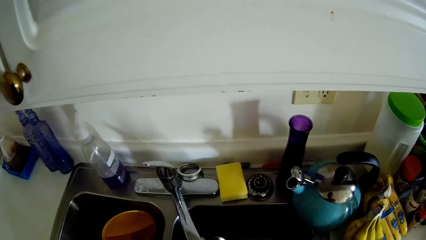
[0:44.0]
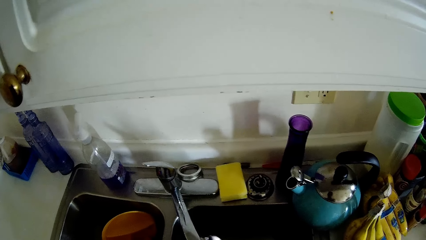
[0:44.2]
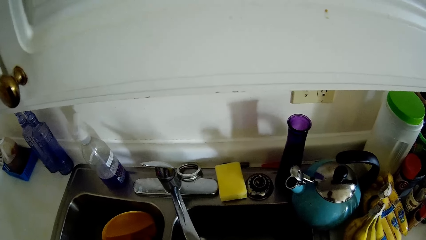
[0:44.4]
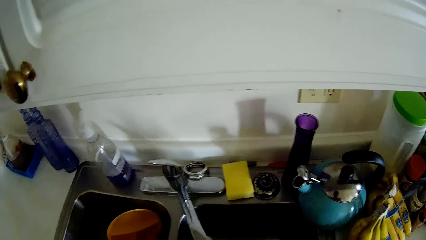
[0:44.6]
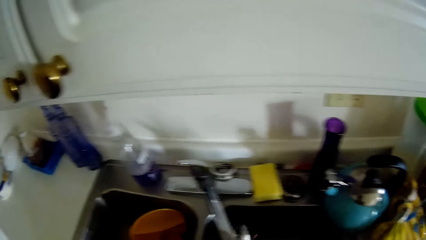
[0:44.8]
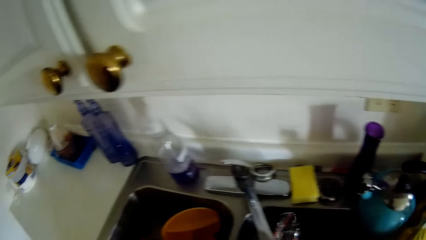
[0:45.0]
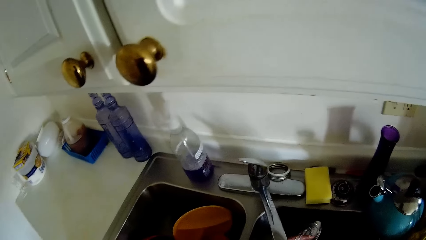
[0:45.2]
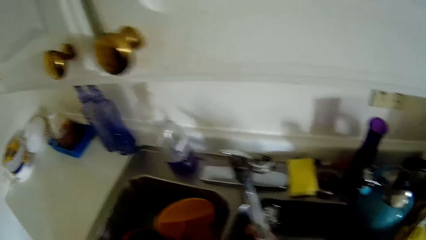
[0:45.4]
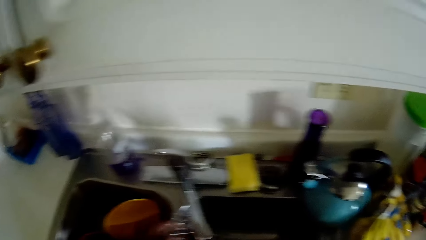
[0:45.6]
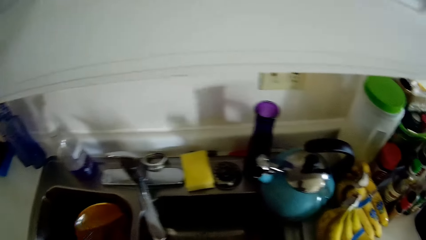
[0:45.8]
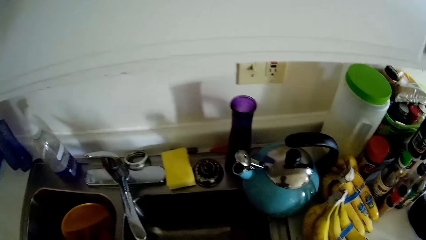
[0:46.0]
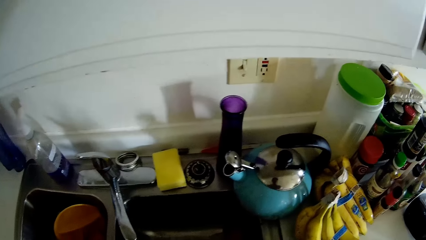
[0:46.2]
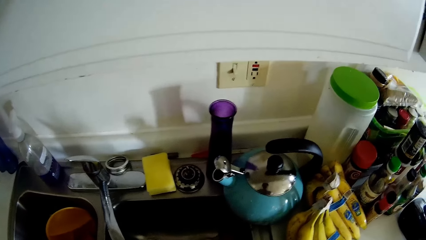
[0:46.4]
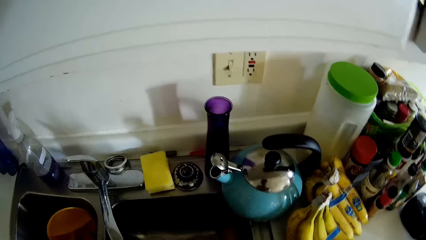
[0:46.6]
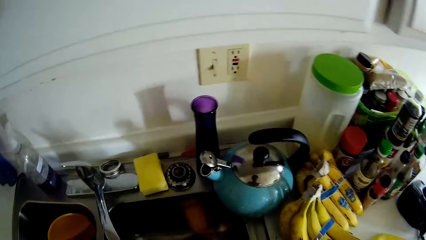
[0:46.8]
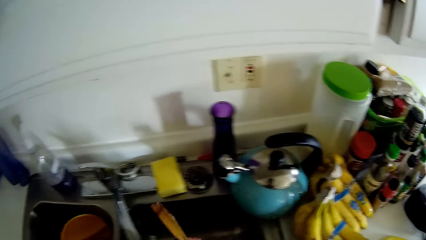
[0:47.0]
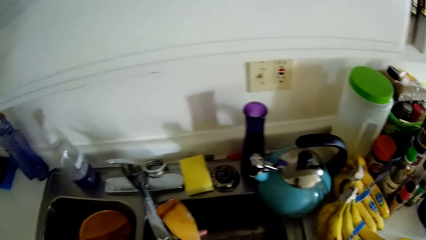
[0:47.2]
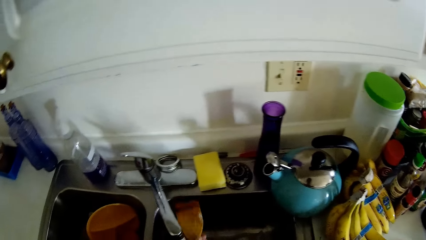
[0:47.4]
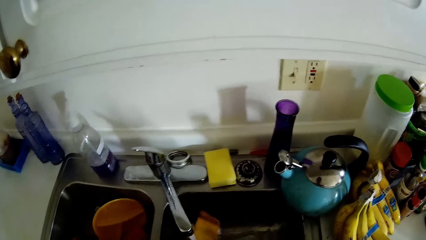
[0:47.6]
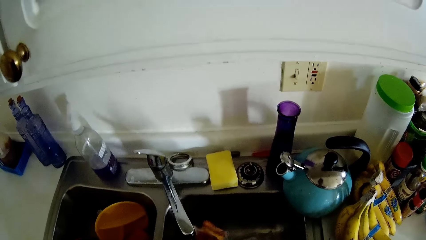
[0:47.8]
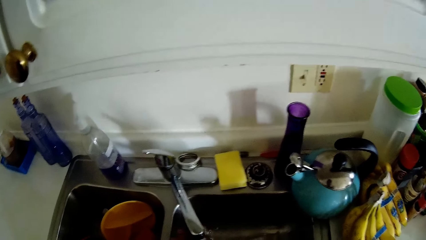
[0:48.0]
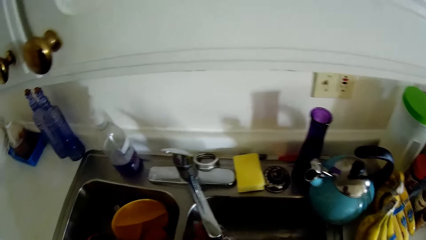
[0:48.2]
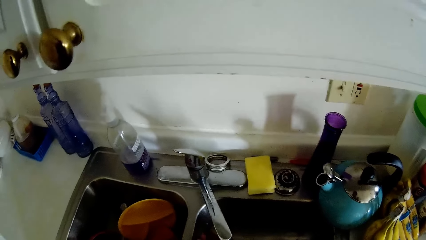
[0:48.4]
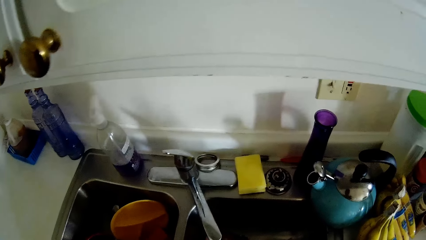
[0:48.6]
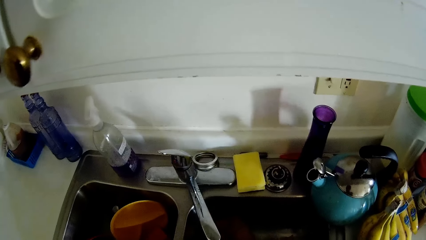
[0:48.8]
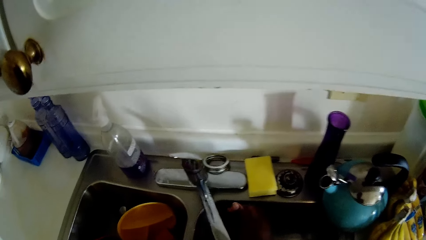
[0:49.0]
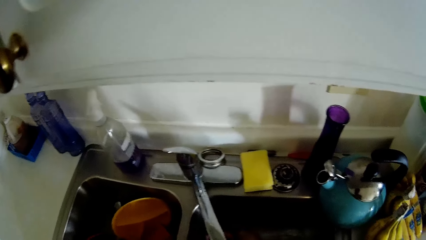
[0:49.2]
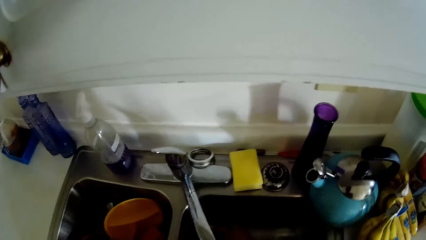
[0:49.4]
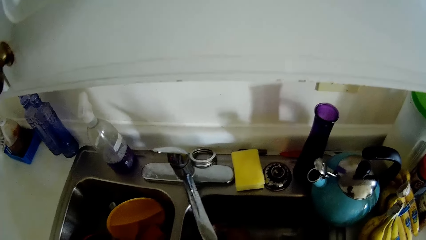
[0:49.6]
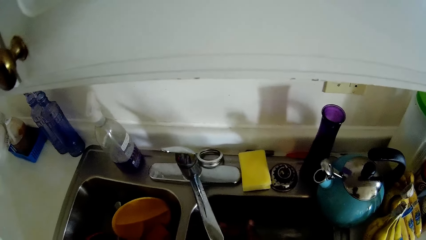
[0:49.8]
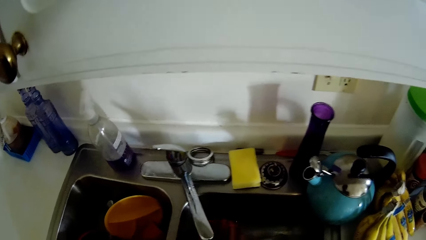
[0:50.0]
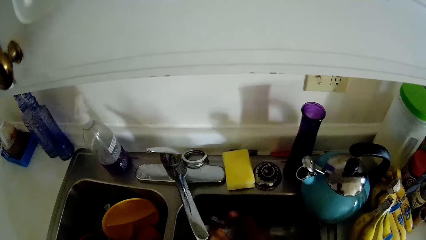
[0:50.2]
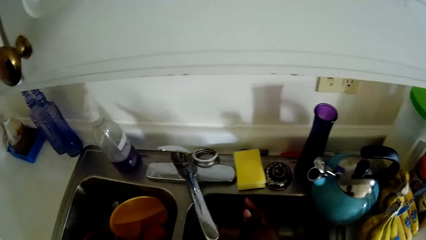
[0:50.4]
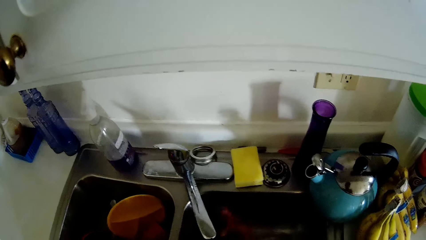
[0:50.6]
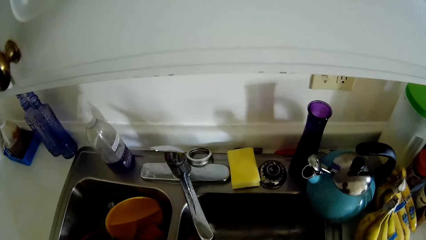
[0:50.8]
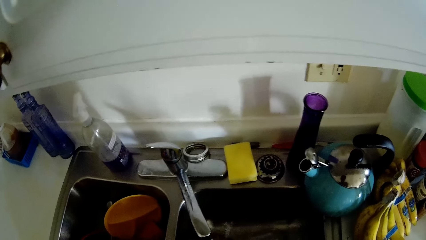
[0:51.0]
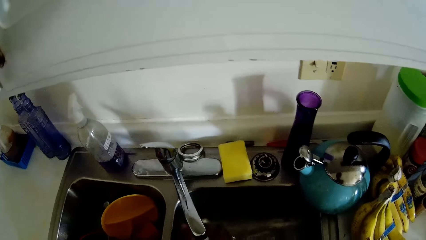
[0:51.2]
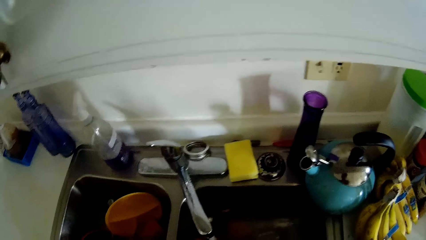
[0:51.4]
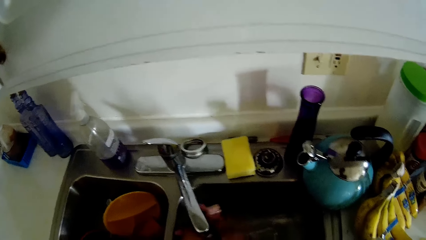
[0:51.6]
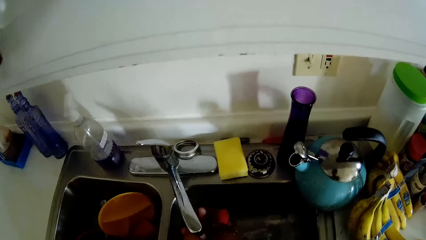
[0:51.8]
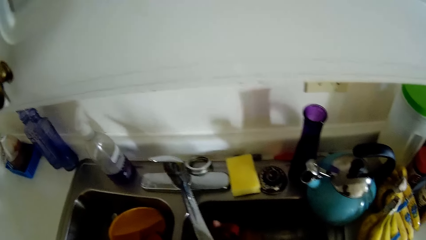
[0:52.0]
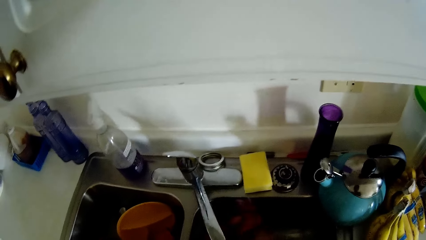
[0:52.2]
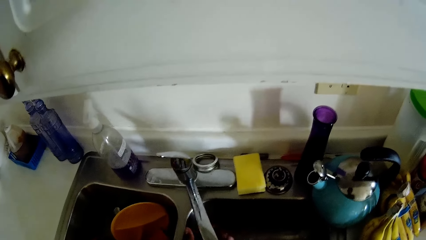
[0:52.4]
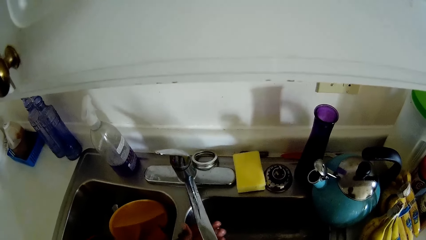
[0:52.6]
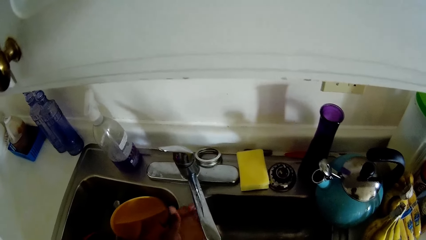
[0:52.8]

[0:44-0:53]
The camera wearer drops the spoons in the sink with her left hand. She picks up a wooden spatula from the sink with her left hand. She rinses the wooden spatula from the tap with both hands.

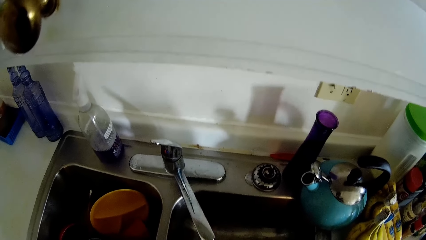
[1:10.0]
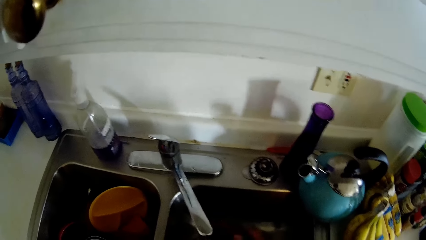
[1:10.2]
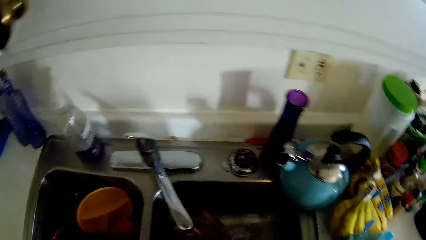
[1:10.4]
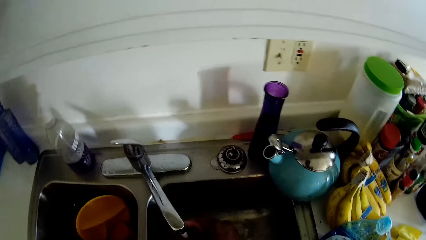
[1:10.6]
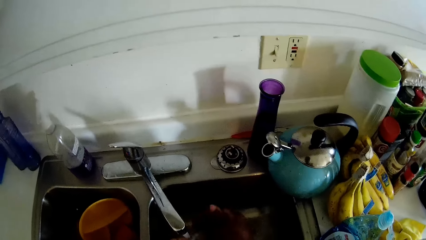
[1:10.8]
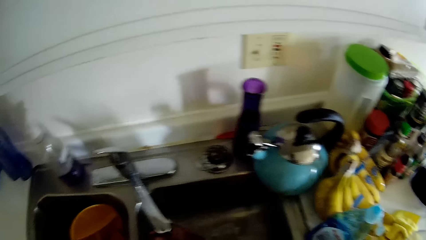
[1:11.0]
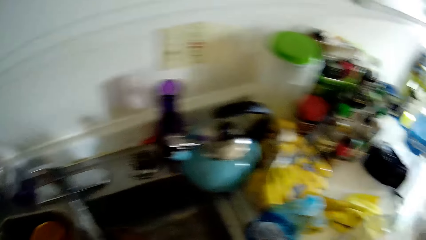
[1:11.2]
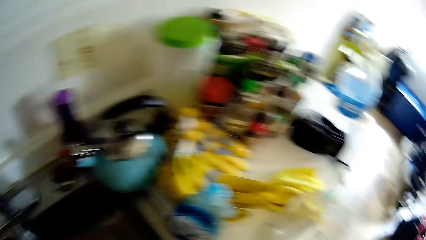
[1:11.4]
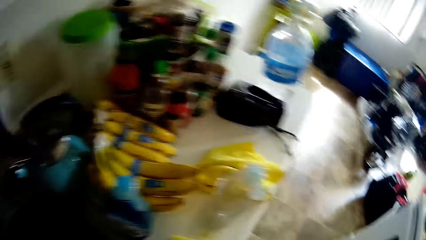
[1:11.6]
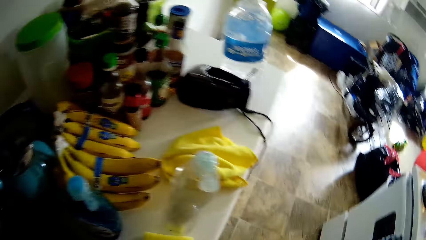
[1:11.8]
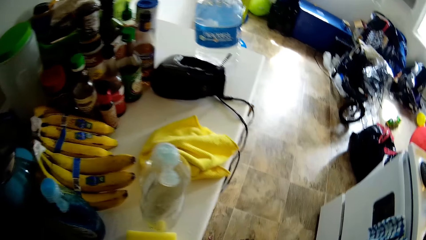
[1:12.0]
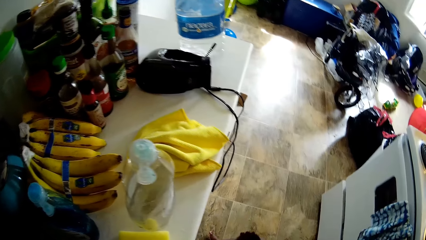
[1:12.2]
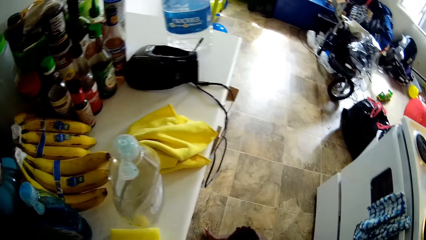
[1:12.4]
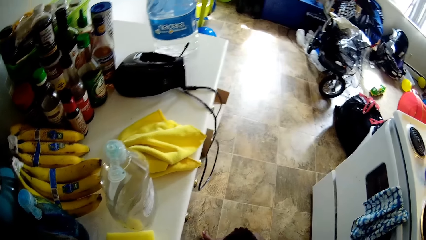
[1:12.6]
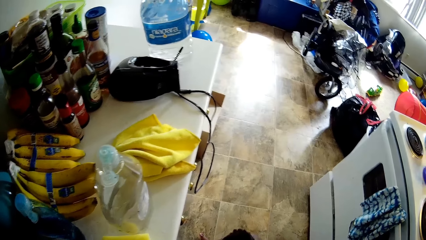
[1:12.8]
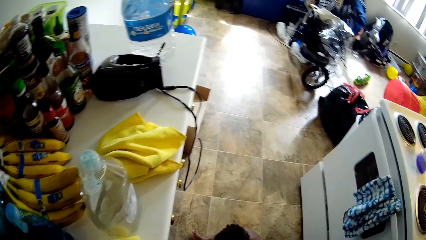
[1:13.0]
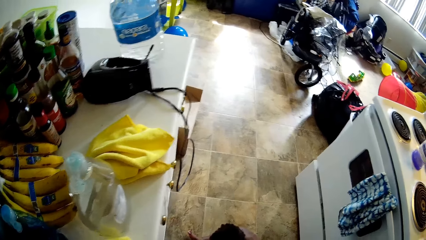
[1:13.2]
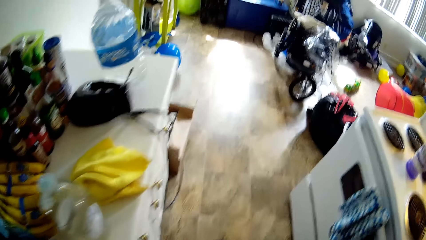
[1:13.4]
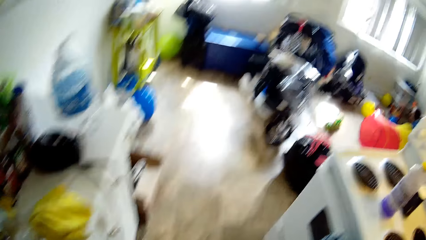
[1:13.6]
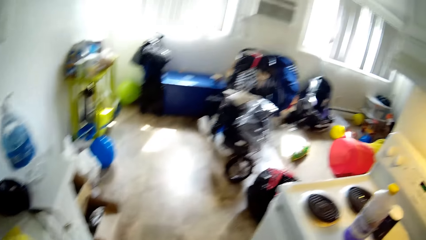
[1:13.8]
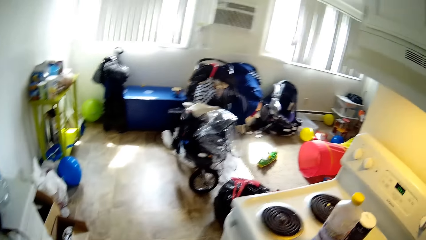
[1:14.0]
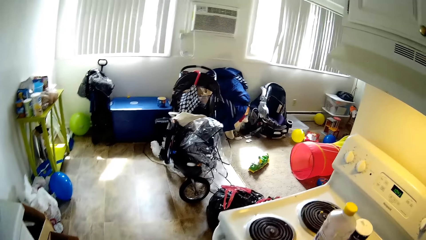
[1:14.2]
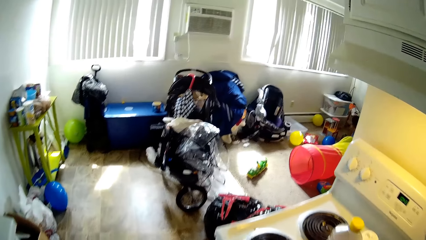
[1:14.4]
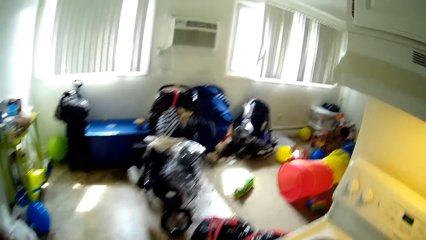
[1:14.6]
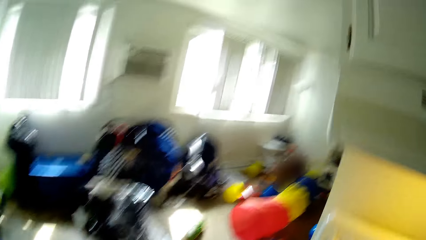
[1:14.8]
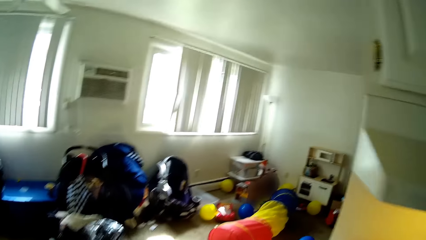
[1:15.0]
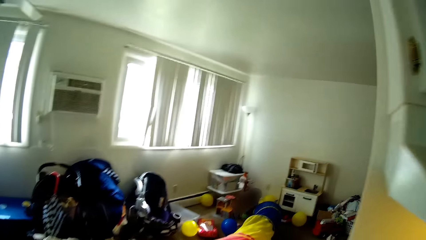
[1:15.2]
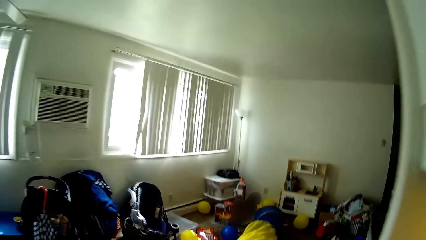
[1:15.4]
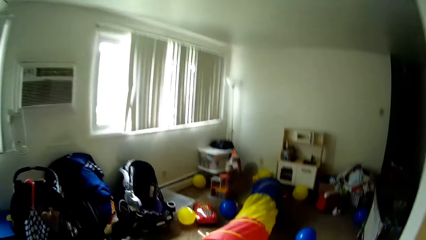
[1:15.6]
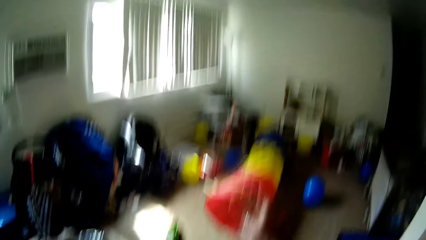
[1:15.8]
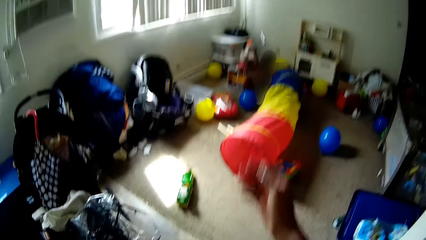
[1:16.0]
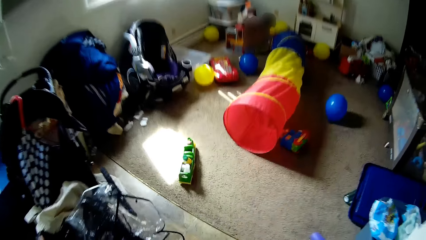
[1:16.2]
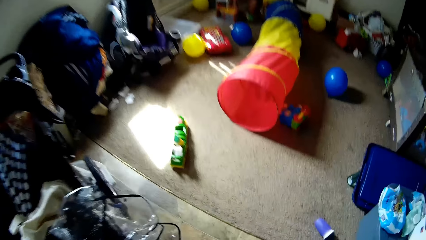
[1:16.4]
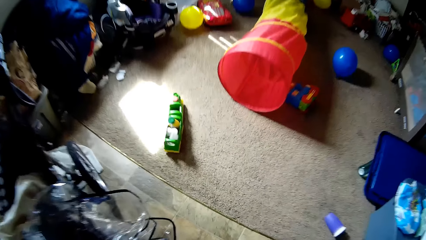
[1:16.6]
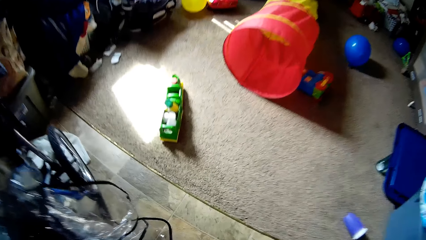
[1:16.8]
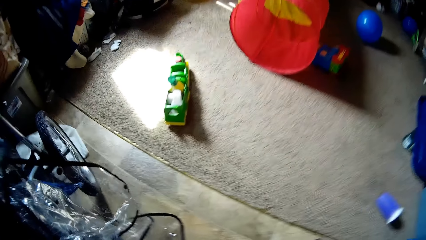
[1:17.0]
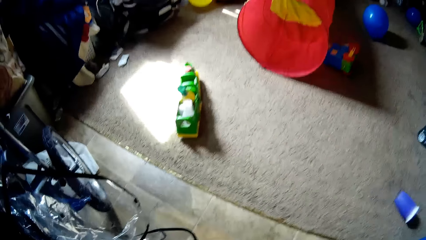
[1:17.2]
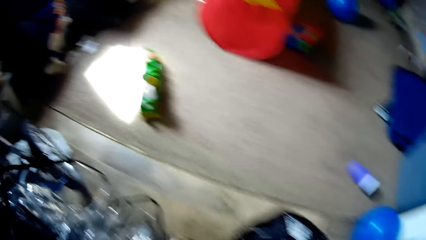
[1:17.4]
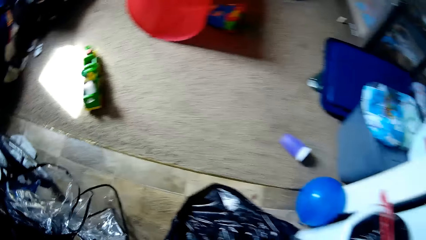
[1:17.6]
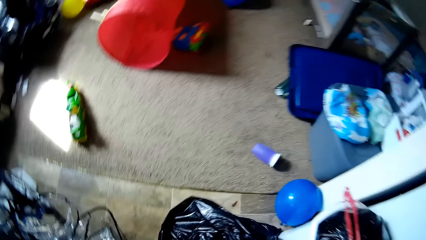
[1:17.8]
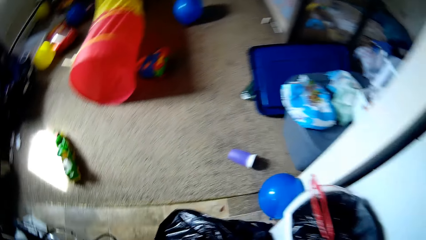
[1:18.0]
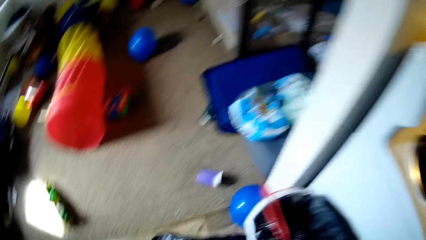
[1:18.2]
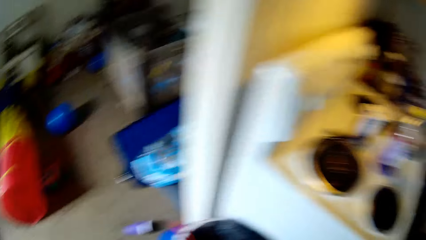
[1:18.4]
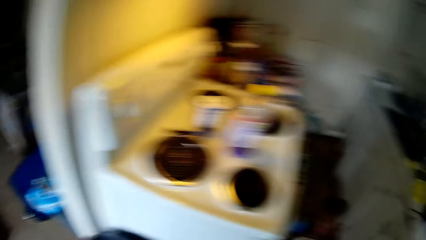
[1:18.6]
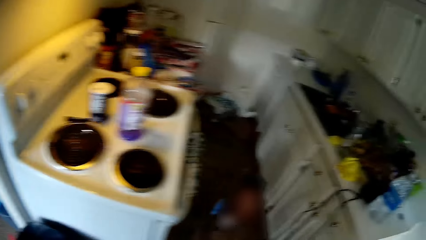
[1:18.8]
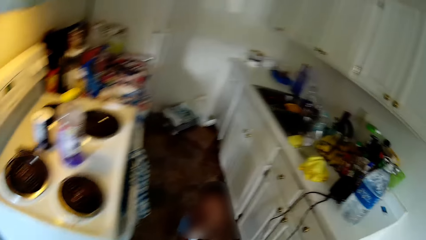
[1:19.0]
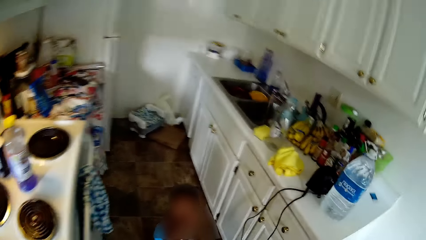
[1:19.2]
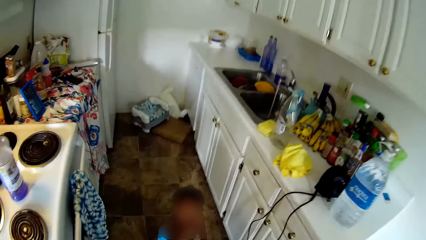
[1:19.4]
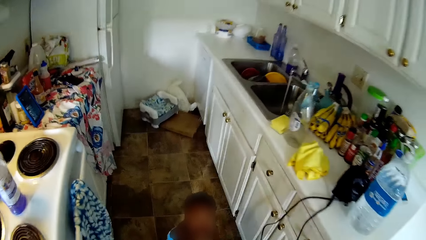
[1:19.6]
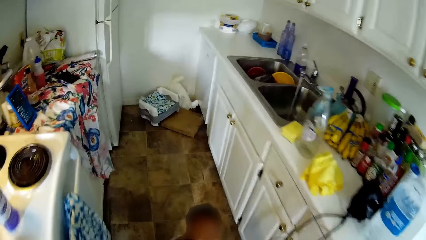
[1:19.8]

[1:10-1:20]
The camera wearer washes the pencil at the tap in the sink with both hands. She walks around. She throws the pencil at a baby with her right hand.
